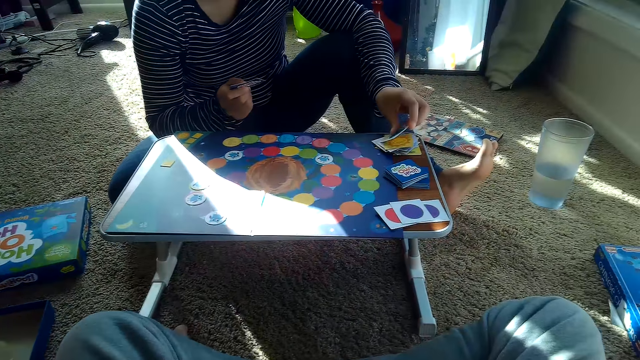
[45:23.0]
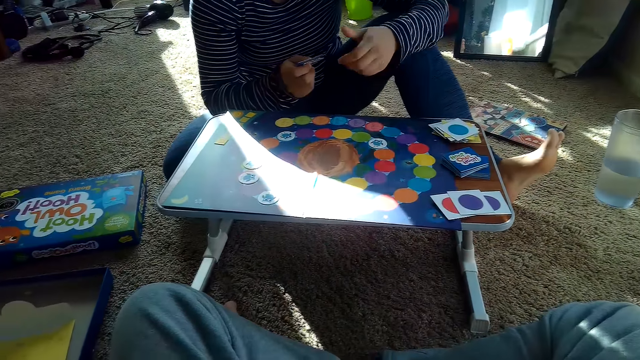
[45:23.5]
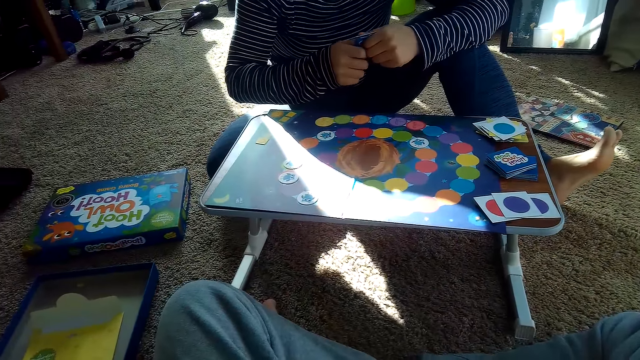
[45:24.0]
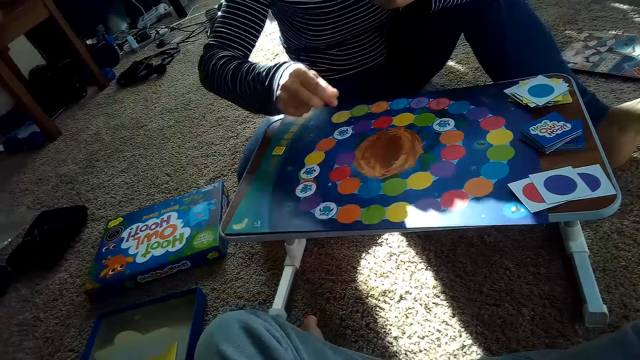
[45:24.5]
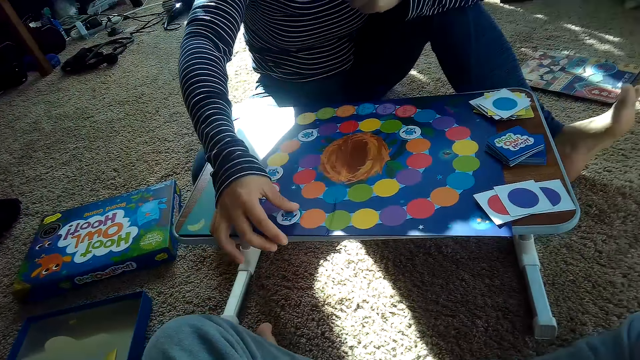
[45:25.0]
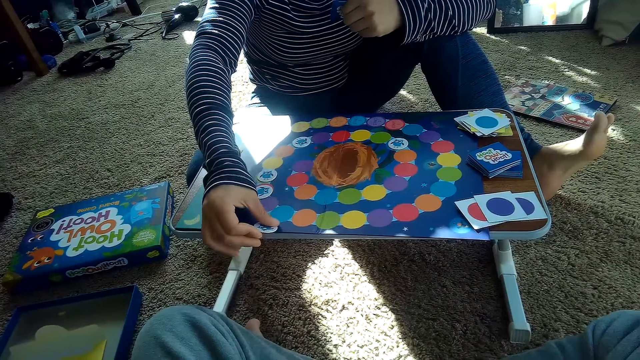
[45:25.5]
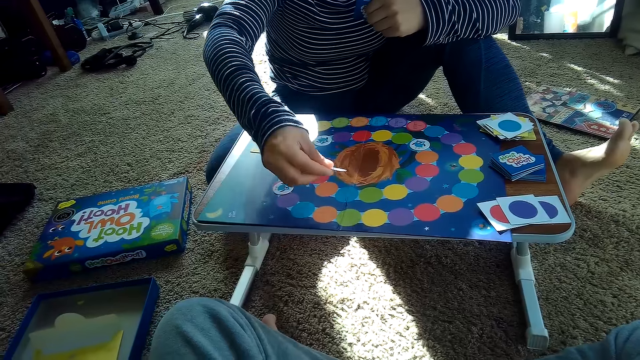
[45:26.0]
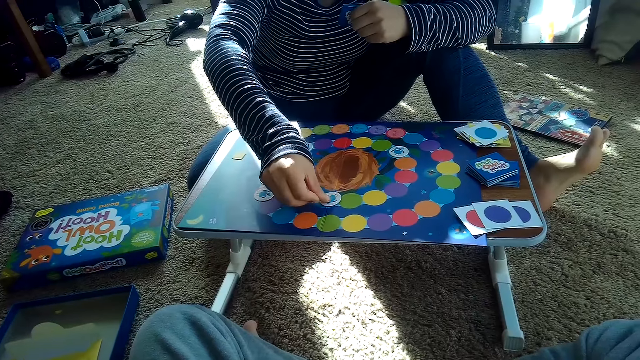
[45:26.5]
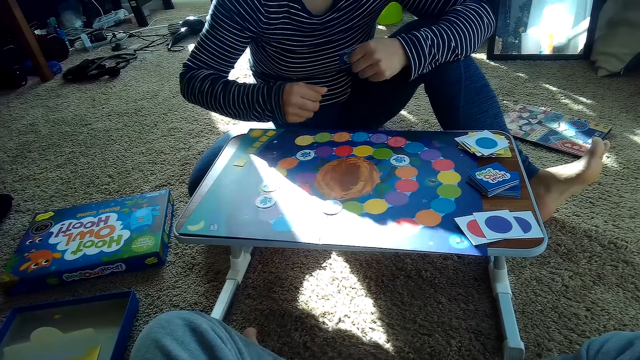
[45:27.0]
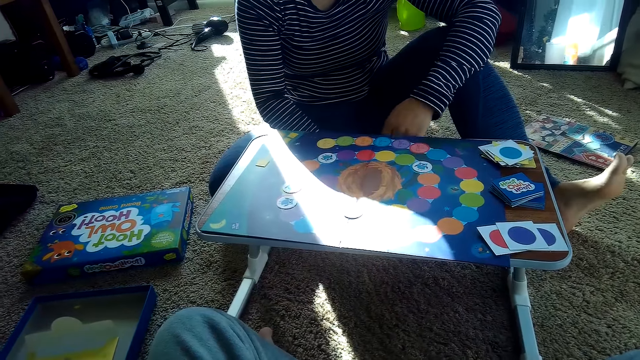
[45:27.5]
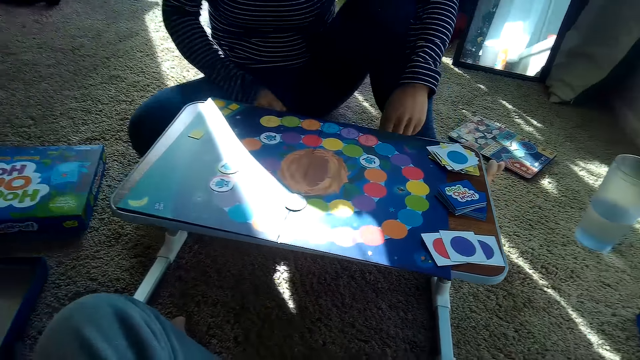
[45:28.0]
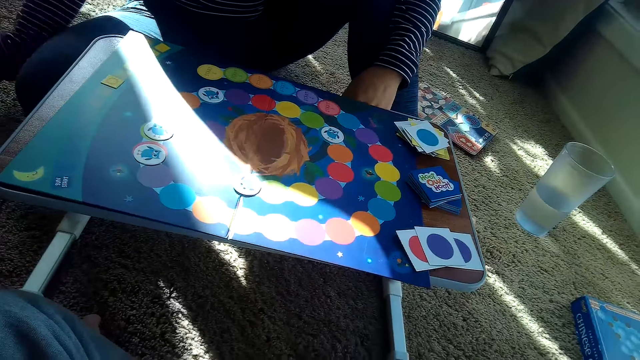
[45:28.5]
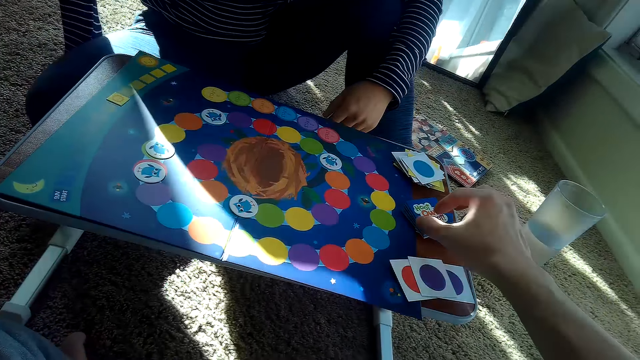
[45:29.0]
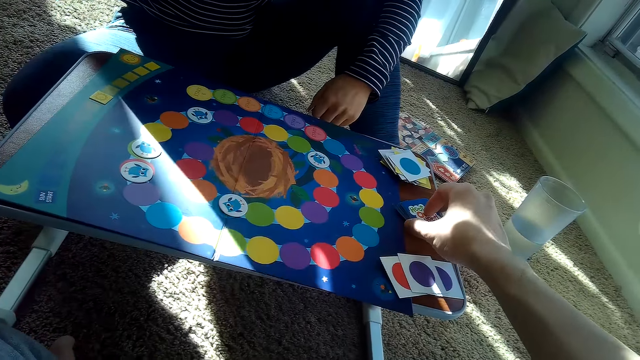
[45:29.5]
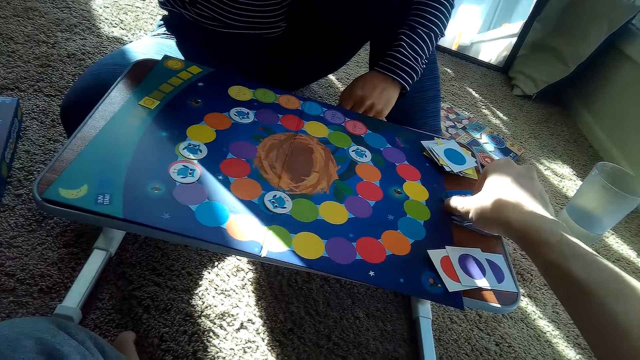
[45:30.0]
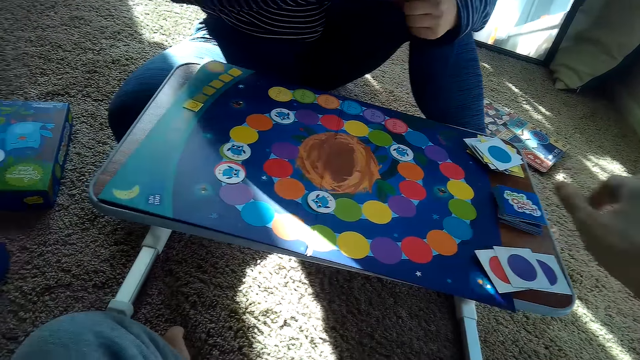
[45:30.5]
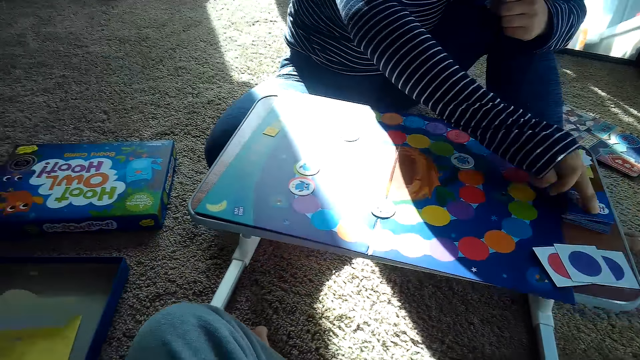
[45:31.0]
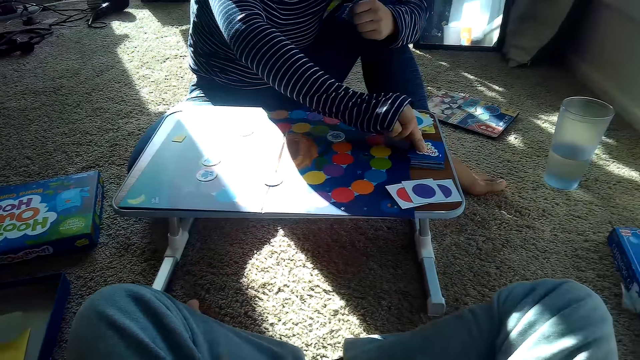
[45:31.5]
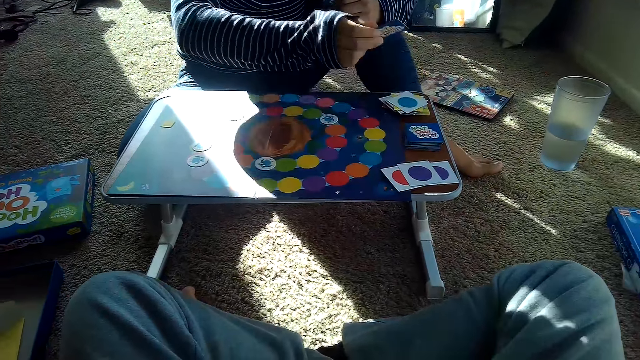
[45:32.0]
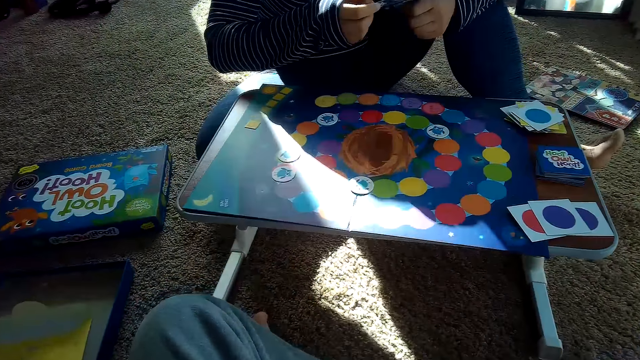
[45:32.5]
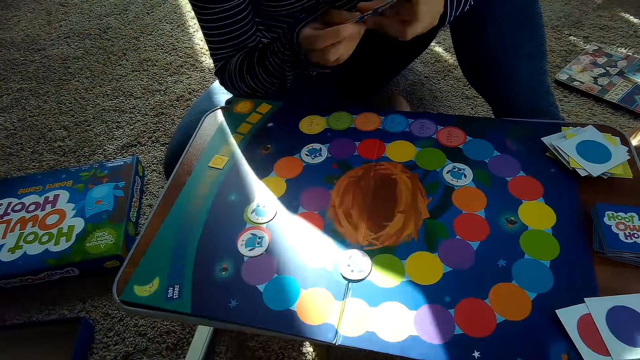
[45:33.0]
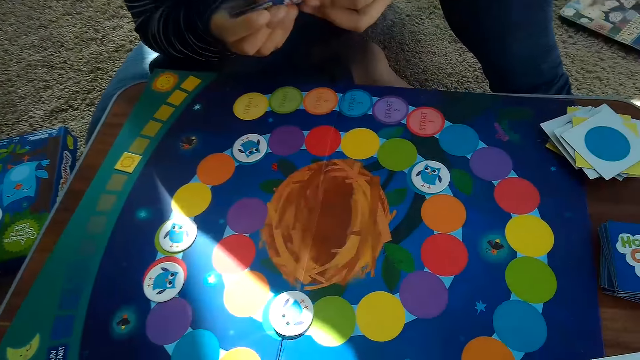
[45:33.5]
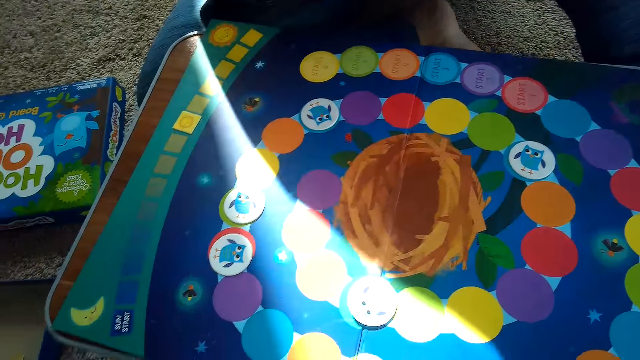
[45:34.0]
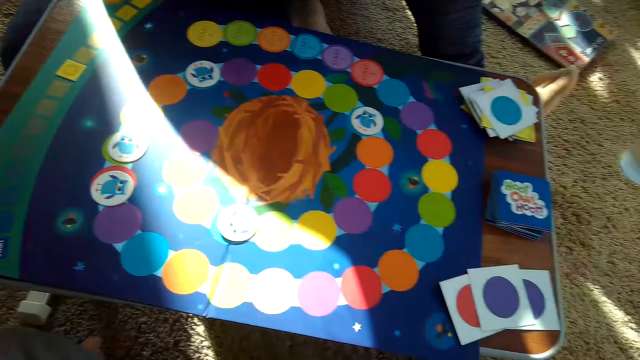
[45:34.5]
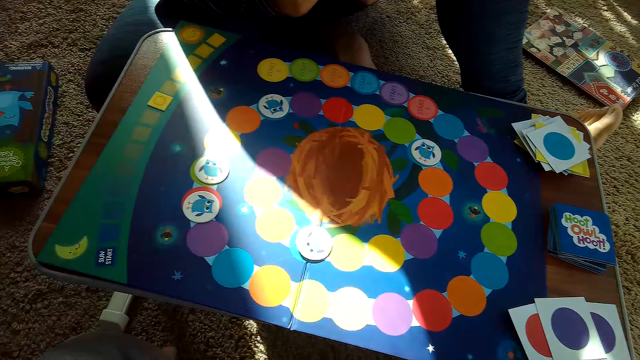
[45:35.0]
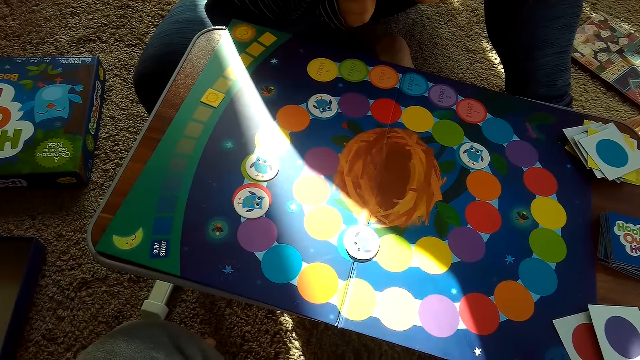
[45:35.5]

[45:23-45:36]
The partner drops a card on her stack of cards on the table with her left hand. She moves a chip from the game board with her right hand. She picks a card. She puts down the card. The camera wearer picks a card from the stack of cards on the table with his right hand. The partner picks a card from the stack of cards on the table with her right hand.

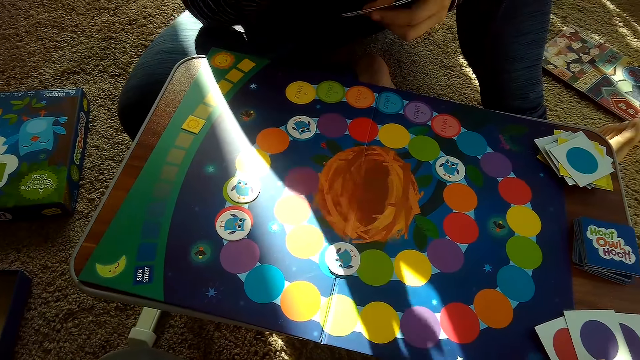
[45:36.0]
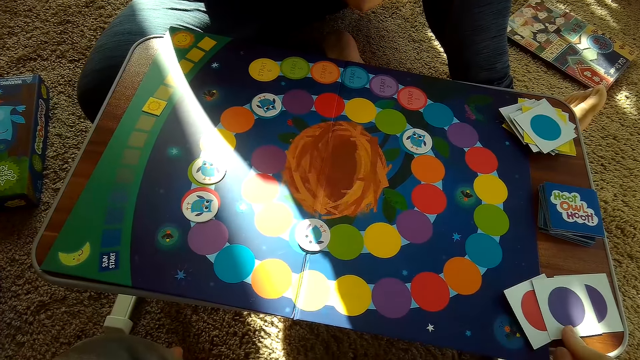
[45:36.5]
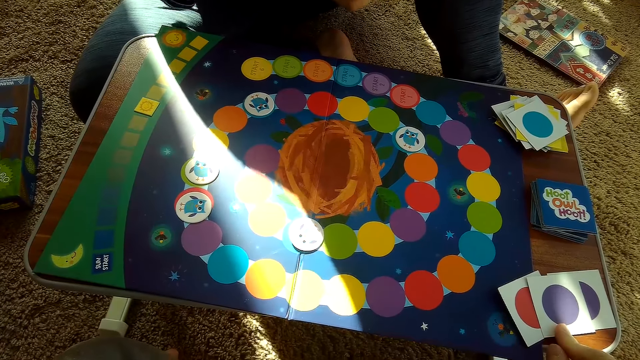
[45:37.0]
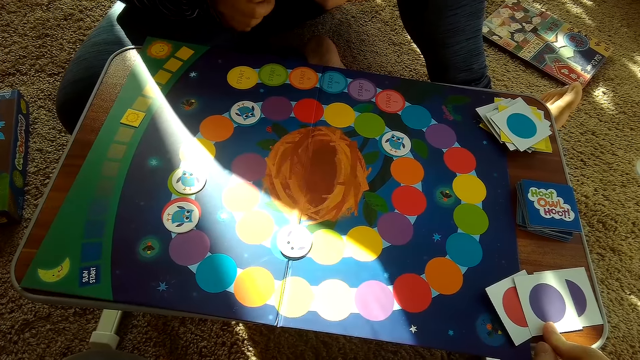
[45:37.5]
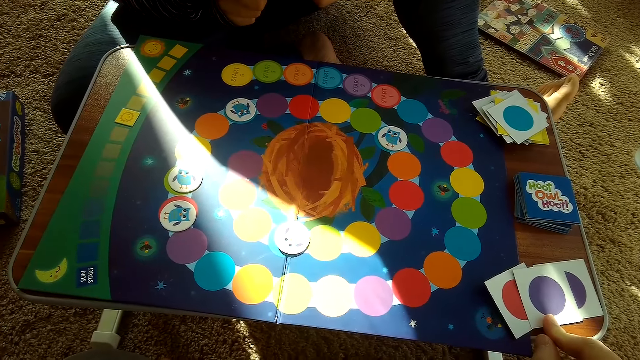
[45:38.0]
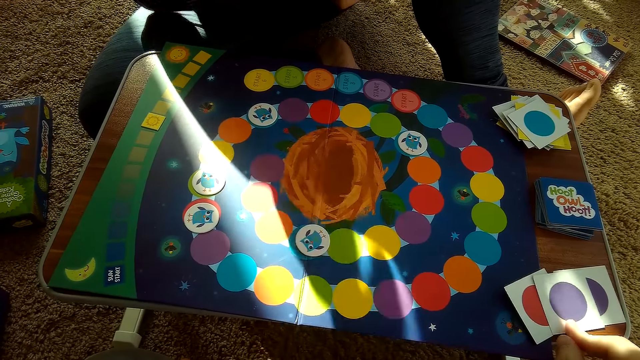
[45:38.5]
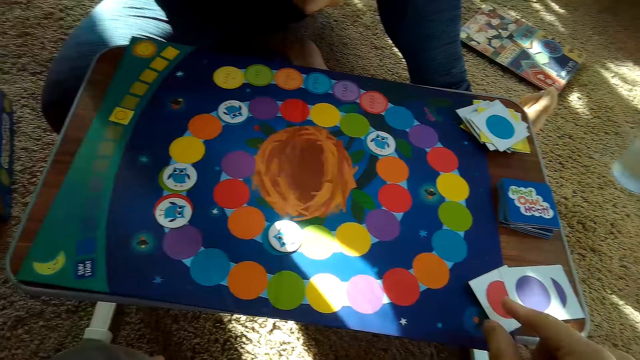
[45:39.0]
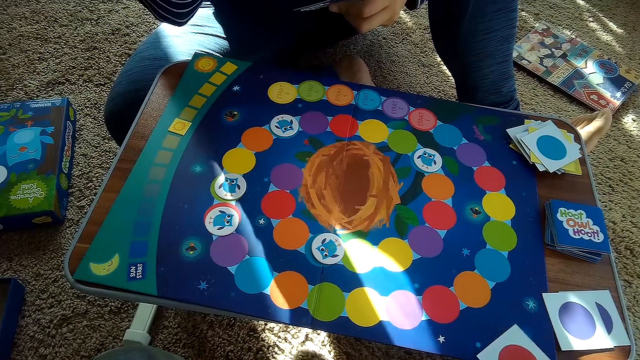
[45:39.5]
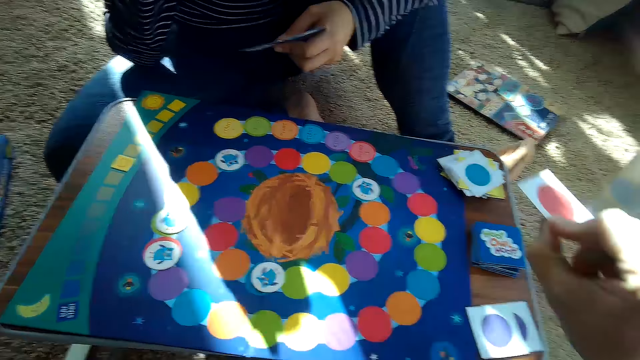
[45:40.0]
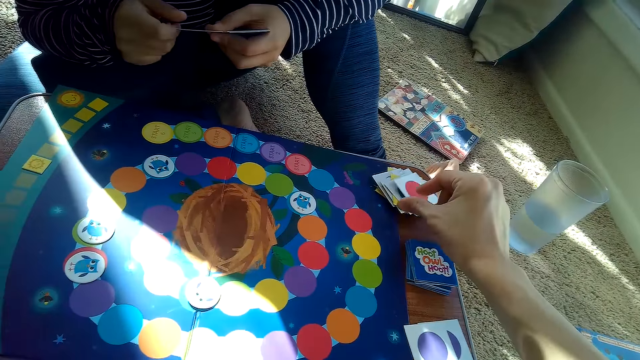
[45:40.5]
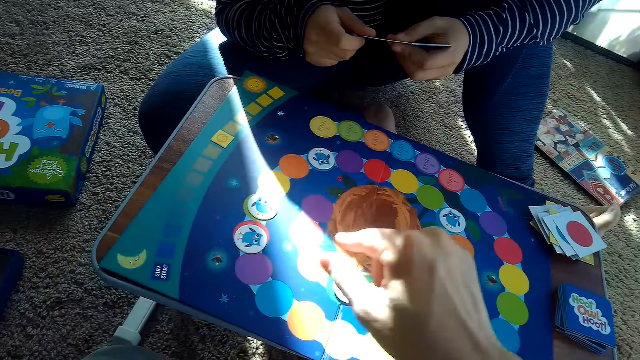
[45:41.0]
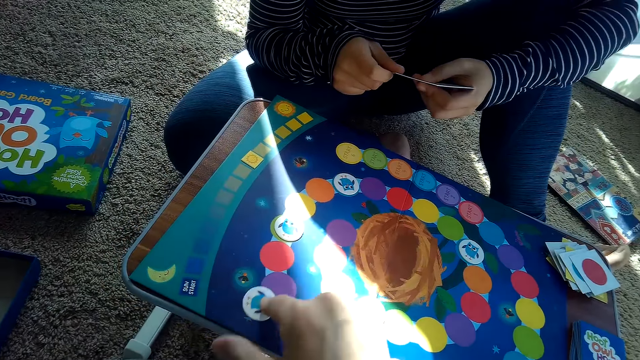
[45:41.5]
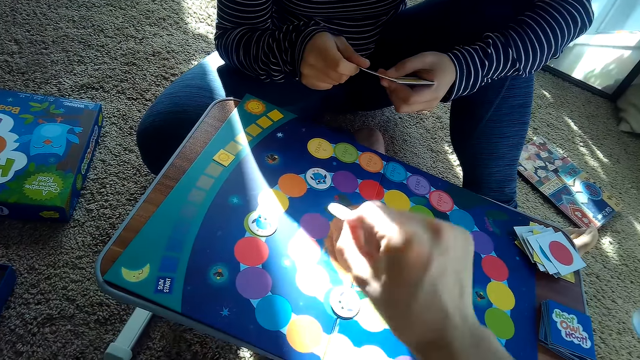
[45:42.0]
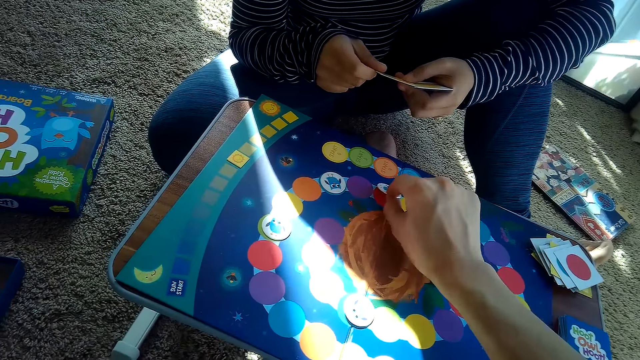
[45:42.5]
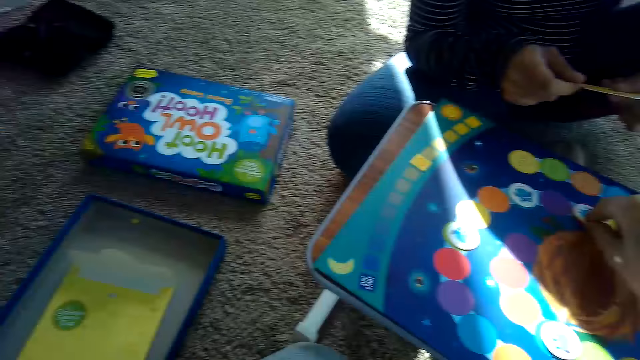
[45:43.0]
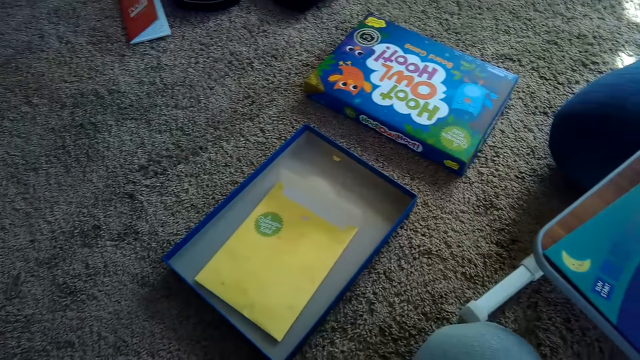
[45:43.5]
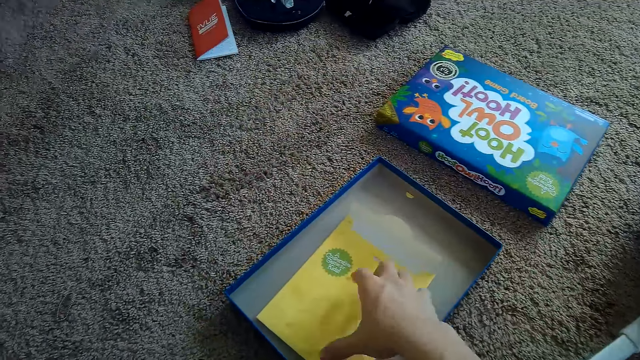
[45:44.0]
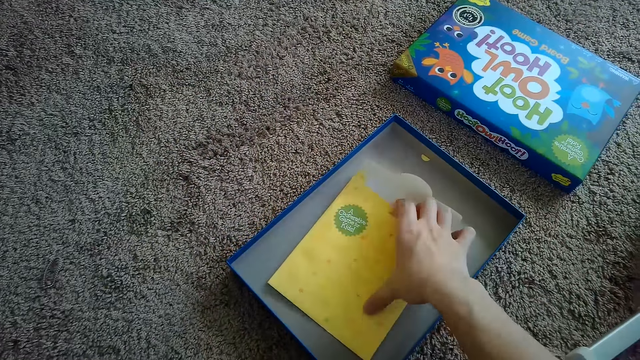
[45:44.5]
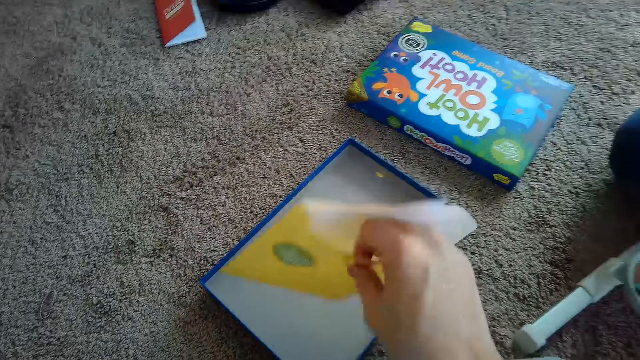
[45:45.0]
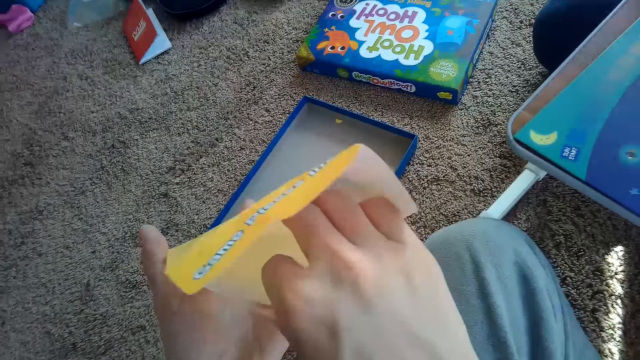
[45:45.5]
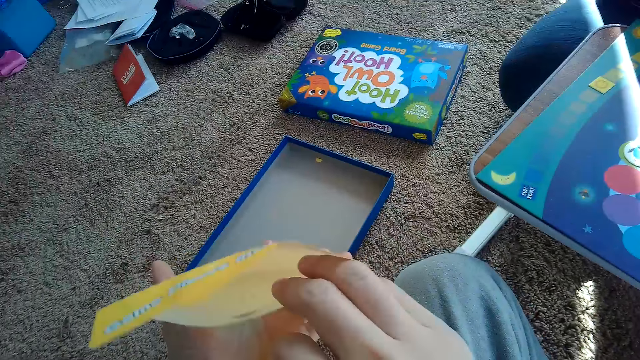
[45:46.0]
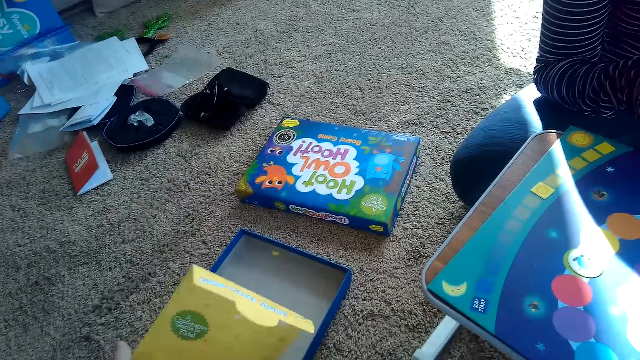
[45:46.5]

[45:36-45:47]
The camera wearer picks a card from his stack of cards on the table with his right hand. He places the card on the partner's stack of cards on the table with his right hand. He moves a chip on the game board with his right hand. He picks a card. He puts down the card. He picks an envelope from the box of the board game with his right hand.
